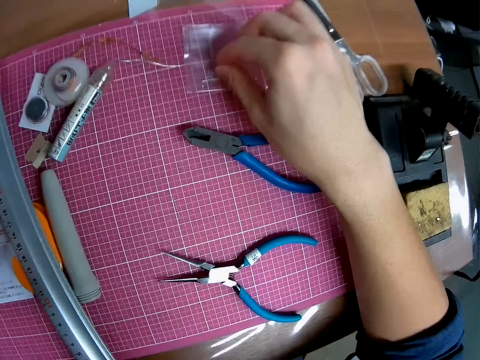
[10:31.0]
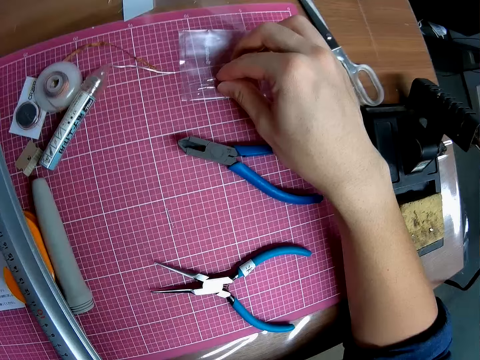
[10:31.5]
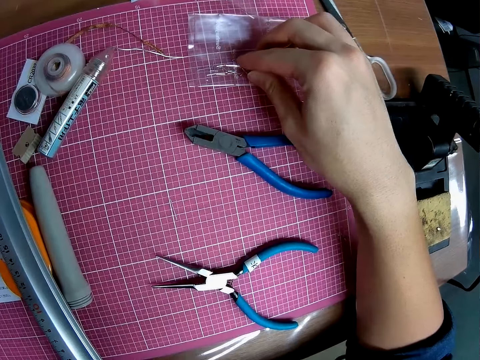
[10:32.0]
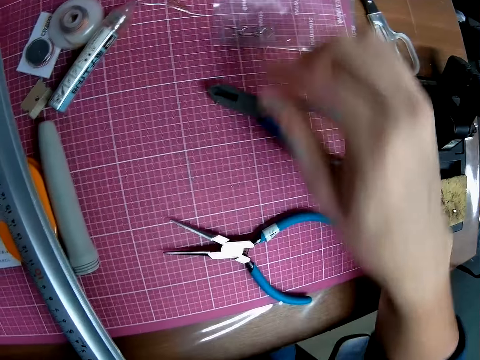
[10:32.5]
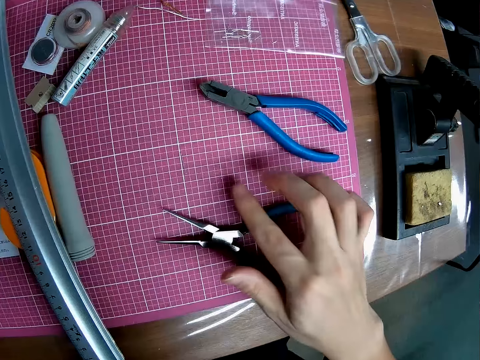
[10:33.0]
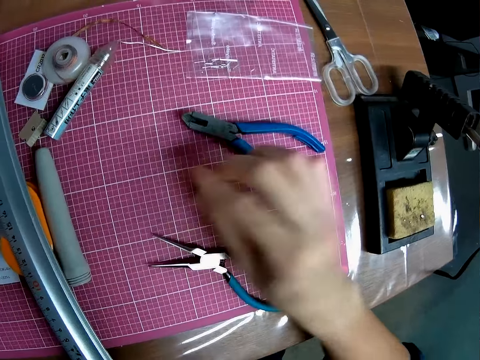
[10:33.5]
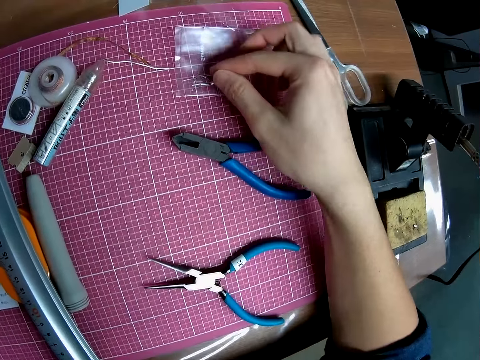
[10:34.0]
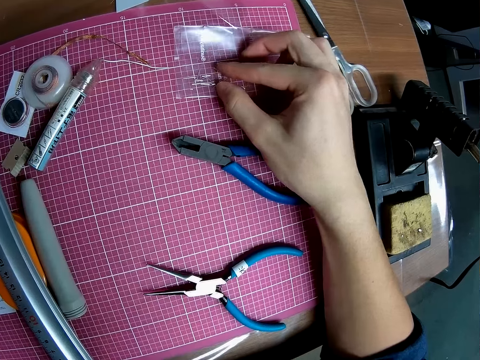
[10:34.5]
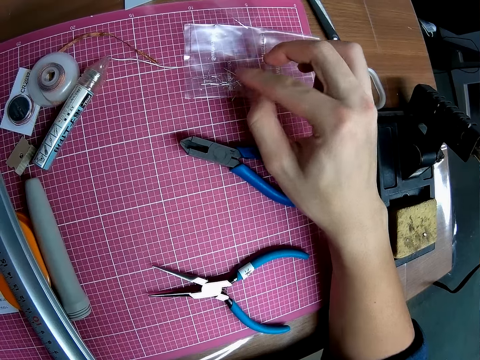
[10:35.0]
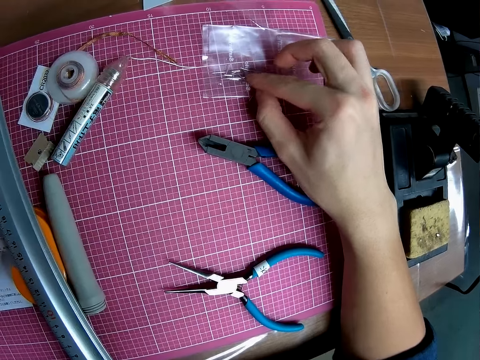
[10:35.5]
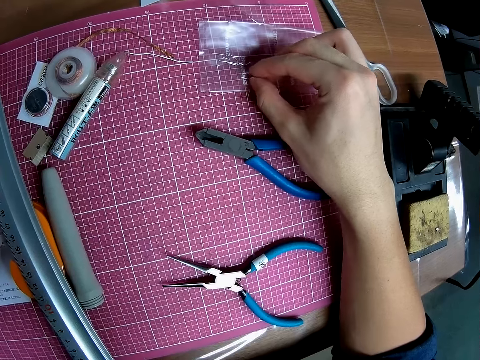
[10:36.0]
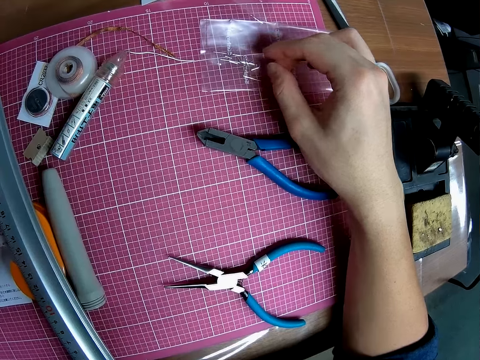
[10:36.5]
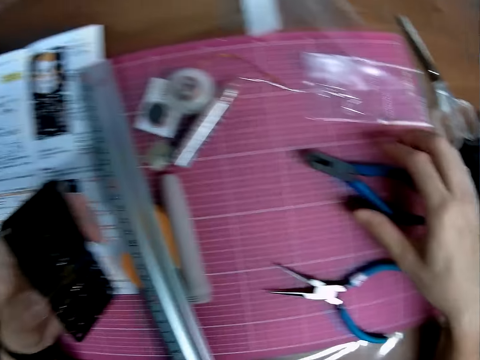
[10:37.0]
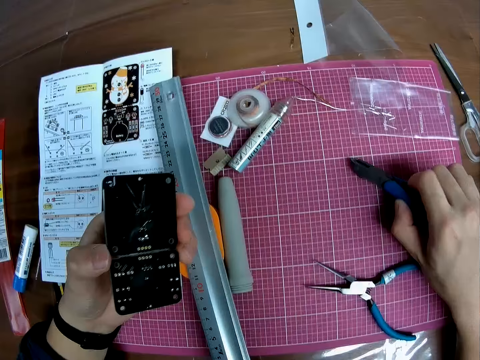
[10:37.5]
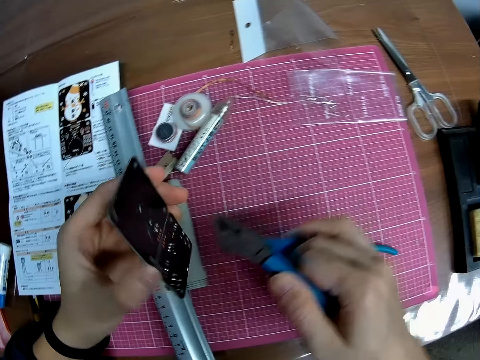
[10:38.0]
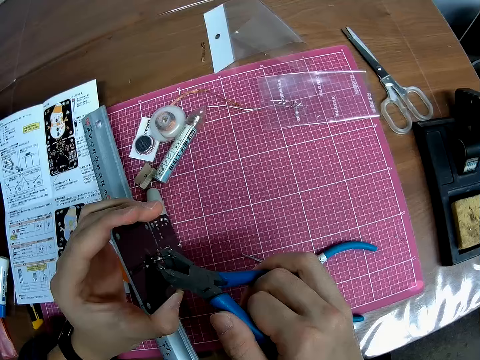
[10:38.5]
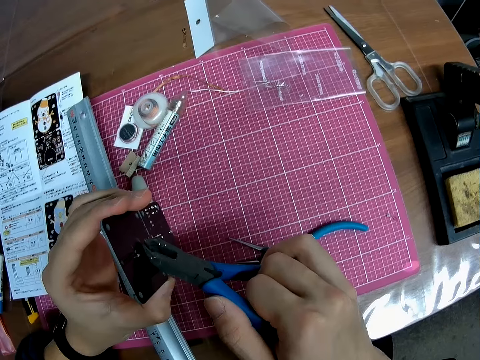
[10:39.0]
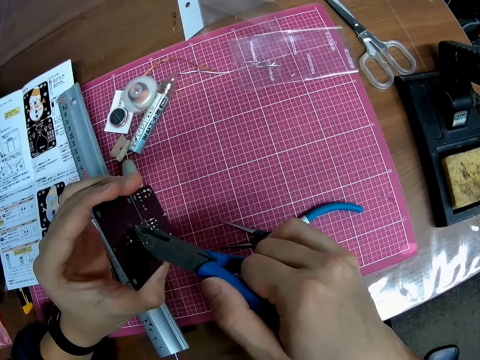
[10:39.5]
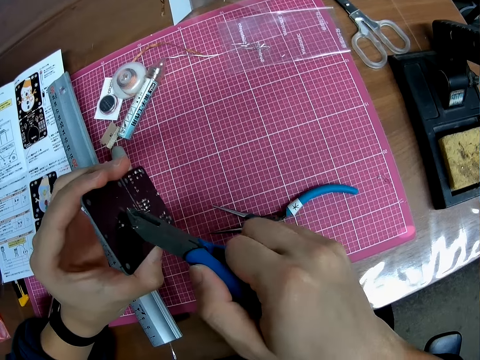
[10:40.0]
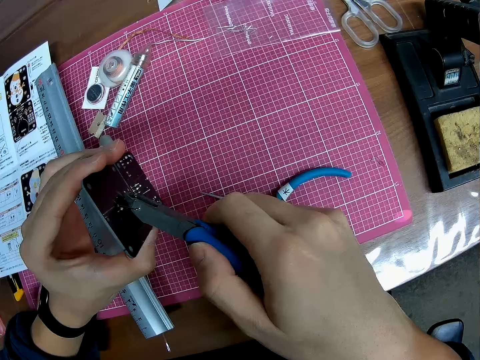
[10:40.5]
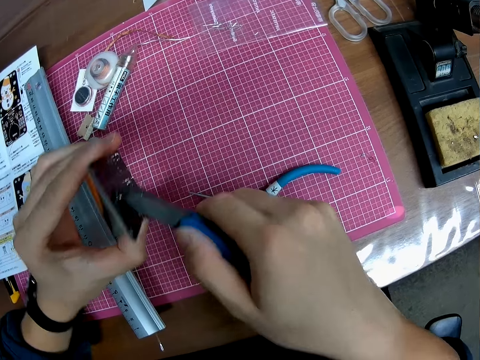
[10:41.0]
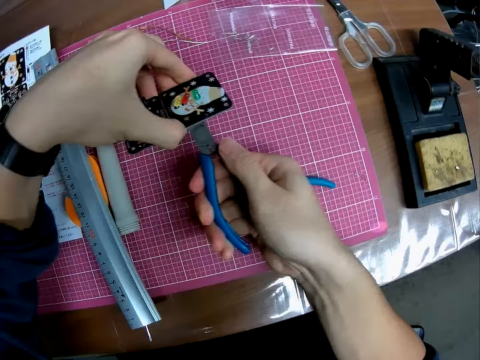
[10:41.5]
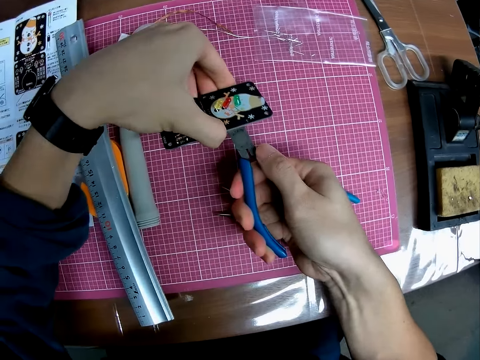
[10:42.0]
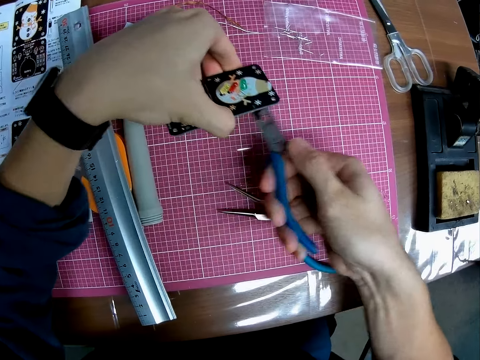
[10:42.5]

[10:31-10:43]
The camera wearer puts the piece of solder wire on the plastic paper. They pick a piece of solder wire on the cutting mat with a finger. They put the piece of solder wire on the plastic paper. They gather the solder wire pieces on the plastic paper. They pick up pliers from the cutting mat. They cut a solder wire with the pliers on the motherboard. They use the pliers on the circuit board. They turn the motherboard. They cut a solder wire with the pliers on the motherboard.

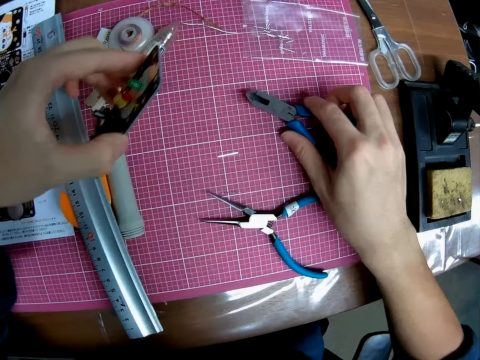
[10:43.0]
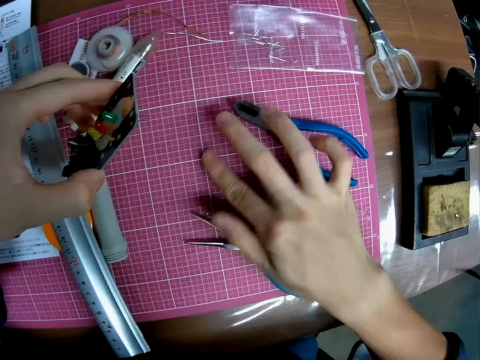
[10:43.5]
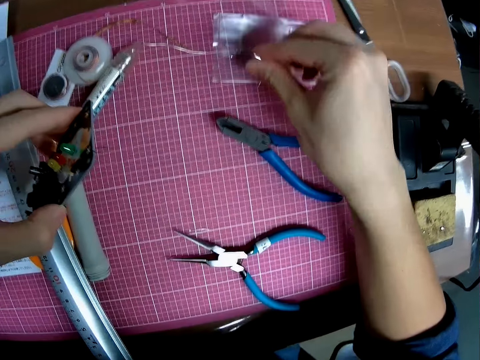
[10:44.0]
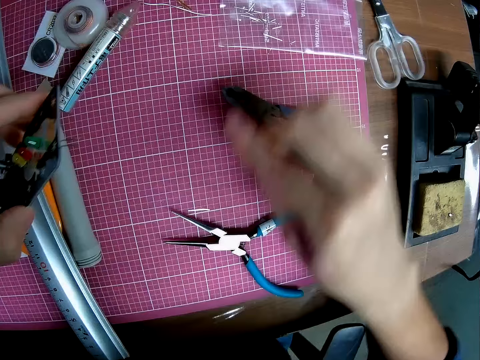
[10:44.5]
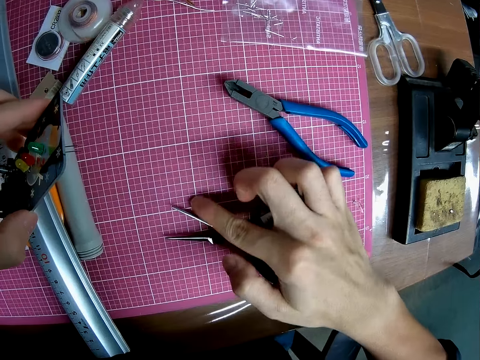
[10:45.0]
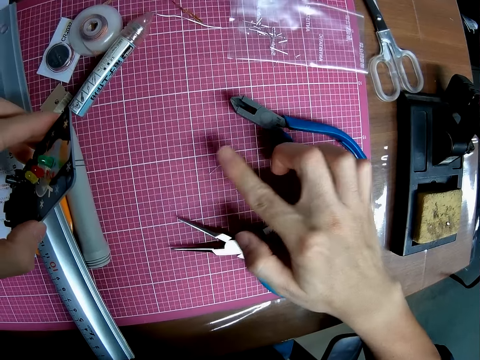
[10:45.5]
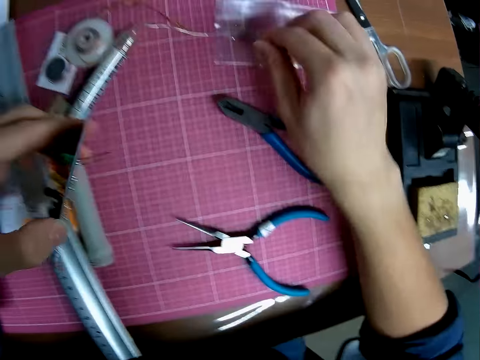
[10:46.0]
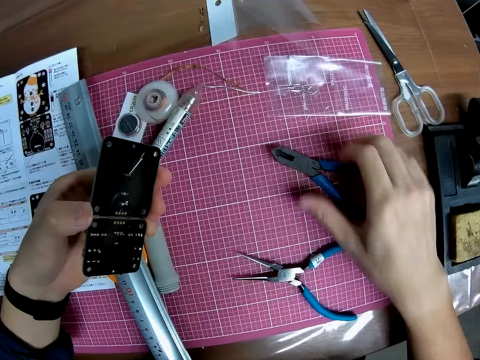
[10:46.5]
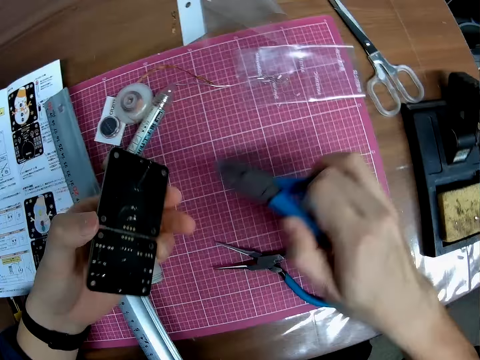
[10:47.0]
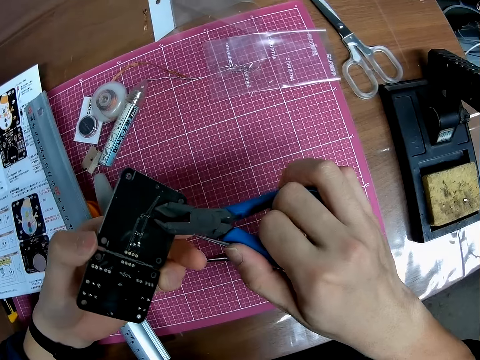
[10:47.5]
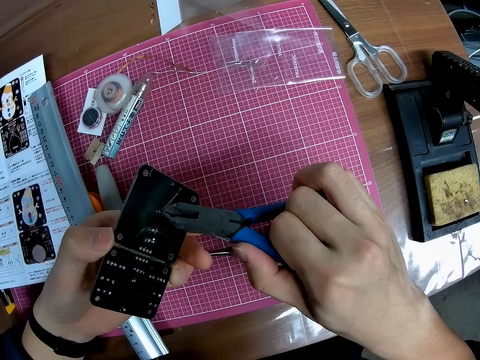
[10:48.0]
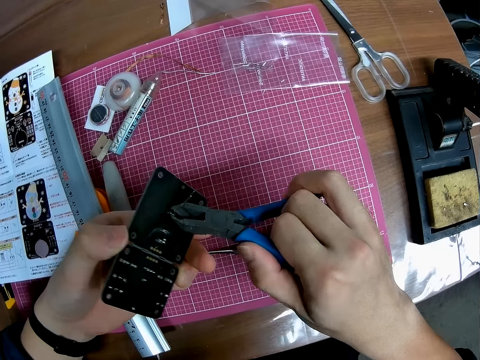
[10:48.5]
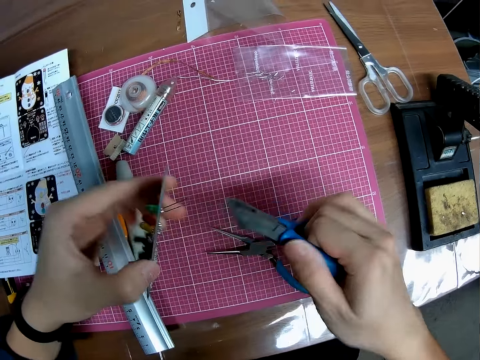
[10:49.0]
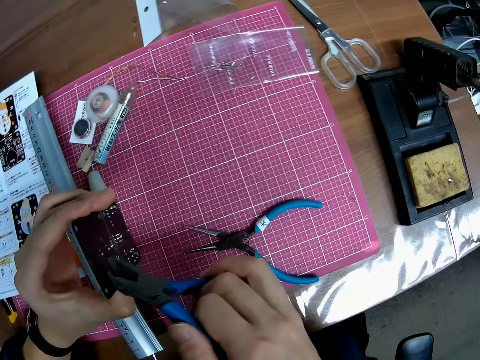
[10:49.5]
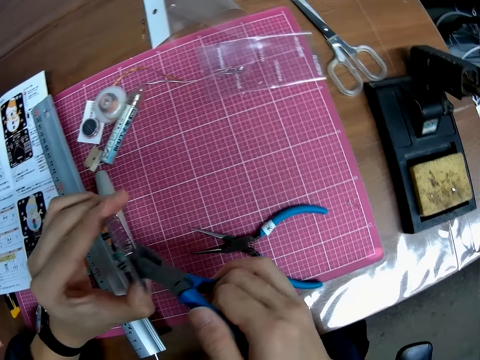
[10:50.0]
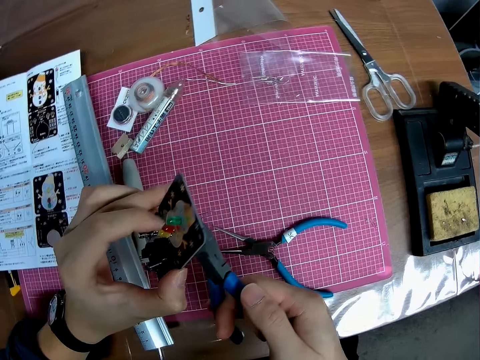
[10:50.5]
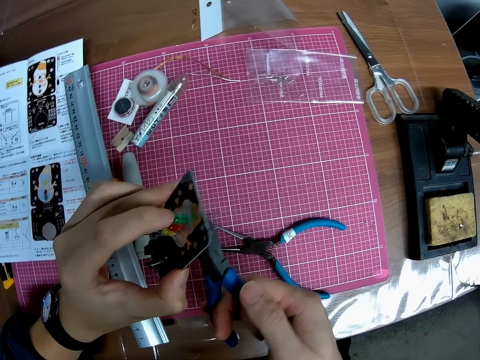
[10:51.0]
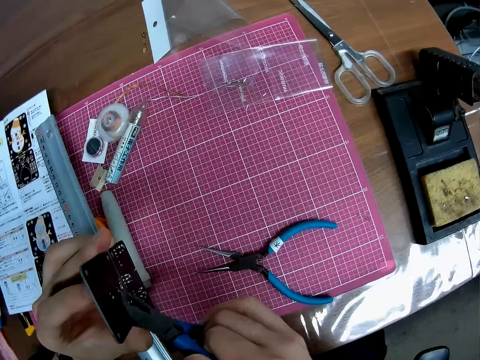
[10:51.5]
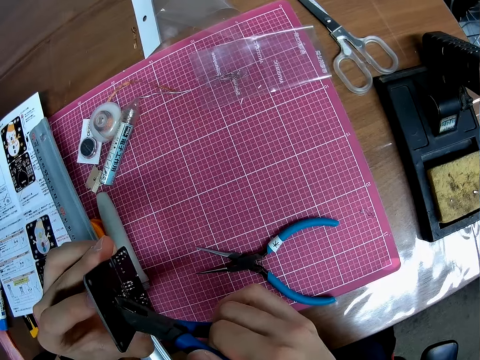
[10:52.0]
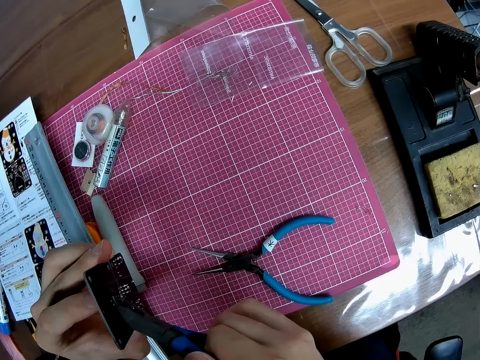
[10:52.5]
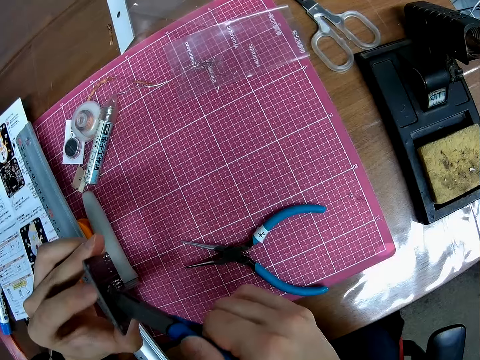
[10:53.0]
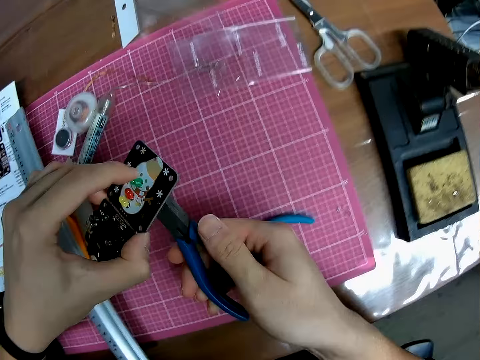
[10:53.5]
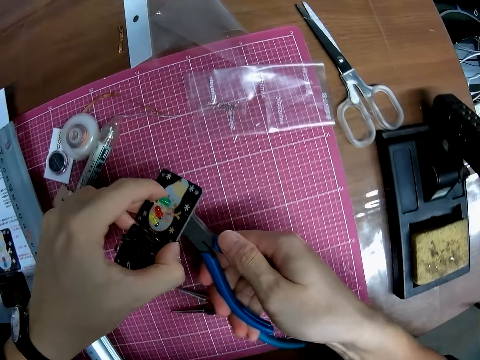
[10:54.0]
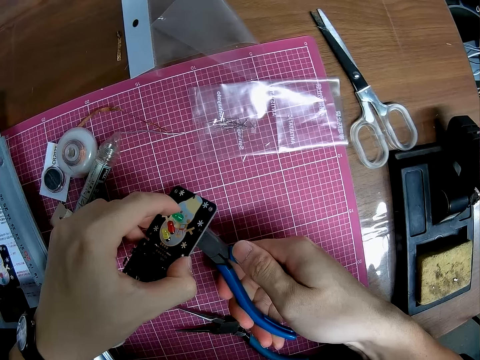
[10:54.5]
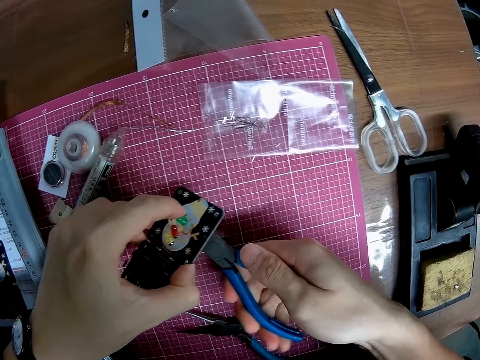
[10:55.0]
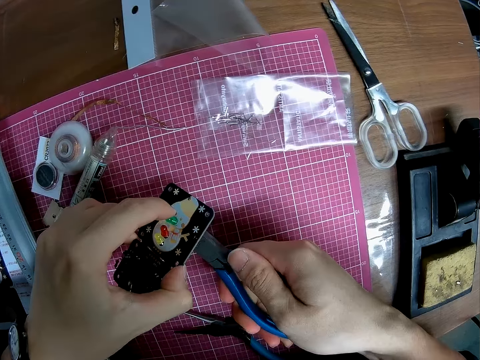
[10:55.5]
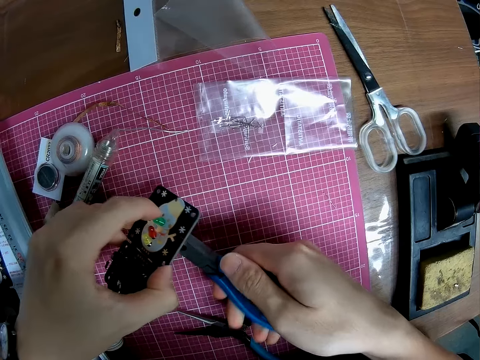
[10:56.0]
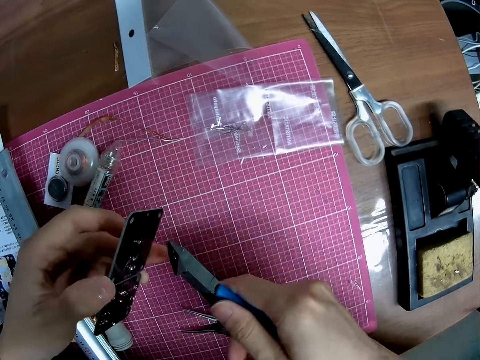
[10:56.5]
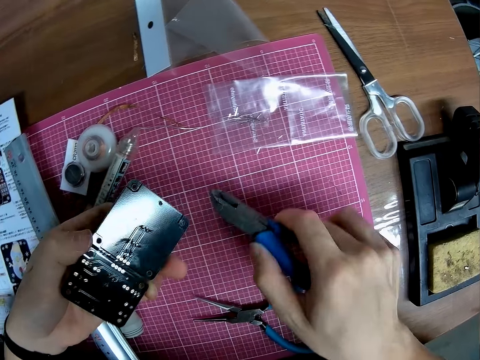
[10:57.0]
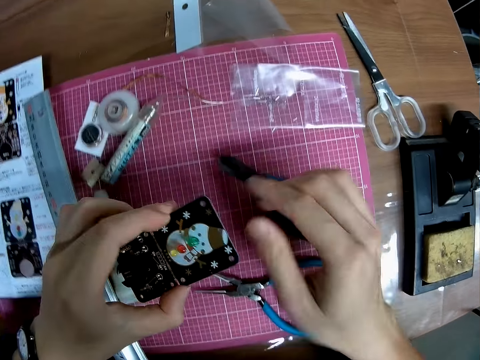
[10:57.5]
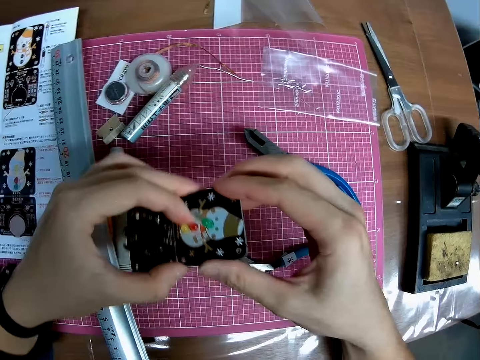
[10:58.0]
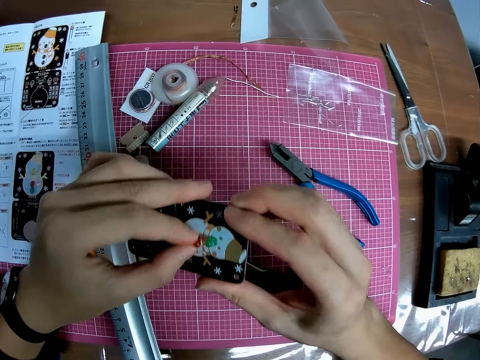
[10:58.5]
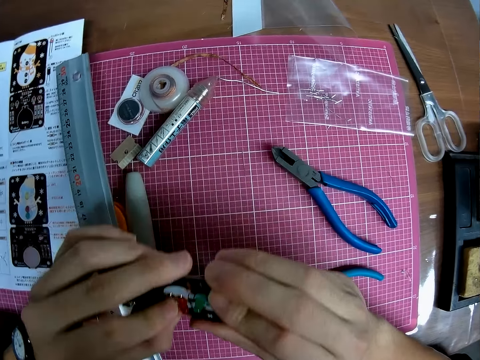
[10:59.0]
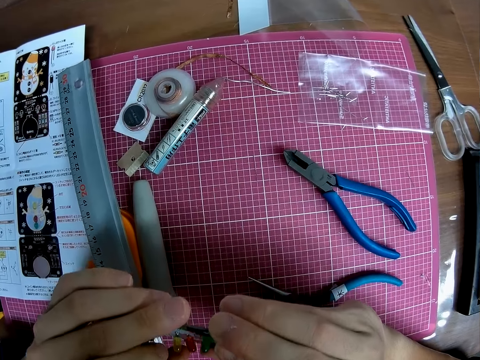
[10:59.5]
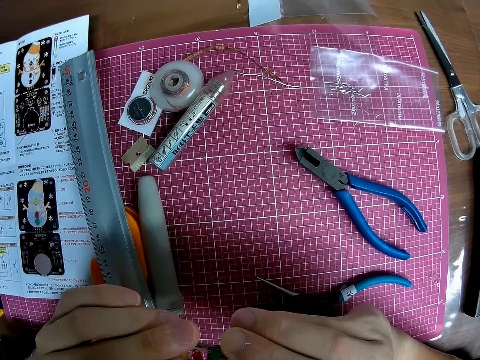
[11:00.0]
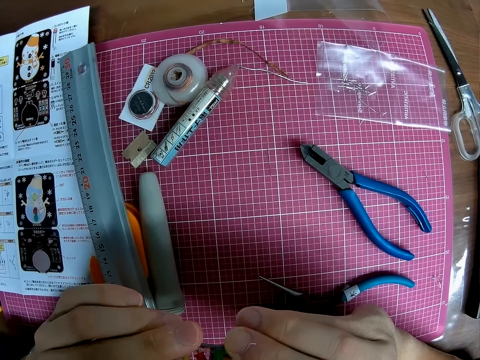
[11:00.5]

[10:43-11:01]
The camera wearer puts the pliers on the cutting mat. They pick up a piece of solder wire on the cutting mat with a finger. They put the piece of solder wire on the plastic paper. They pick up pieces of solder wire on the cutting mat with a finger. They put the piece of solder wire on the plastic paper. They pick up the pliers from the cutting mat. They cut a solder wire with the pliers on the motherboard. They turn the motherboard. They cut a solder wire with the pliers on the motherboard. They turn the motherboard. They cut a solder wire with the pliers on the motherboard. They put the pliers on the cutting mat. They look at the motherboard and fix the motherboard.
